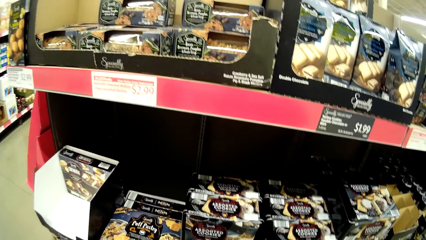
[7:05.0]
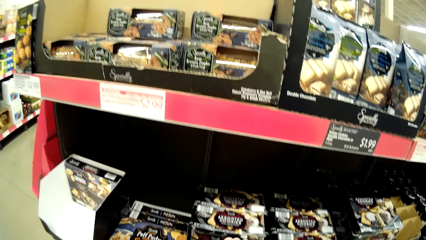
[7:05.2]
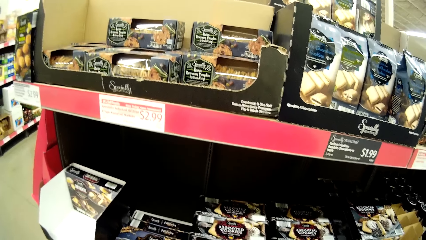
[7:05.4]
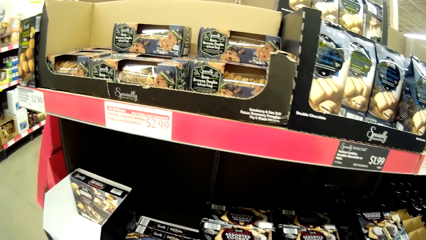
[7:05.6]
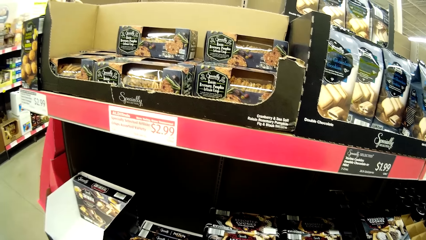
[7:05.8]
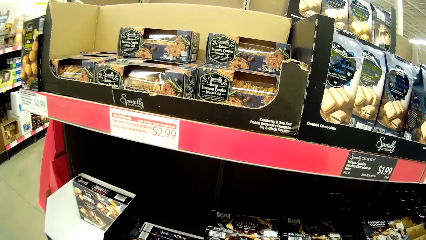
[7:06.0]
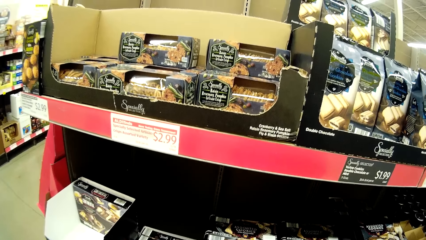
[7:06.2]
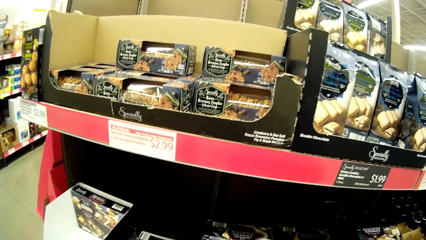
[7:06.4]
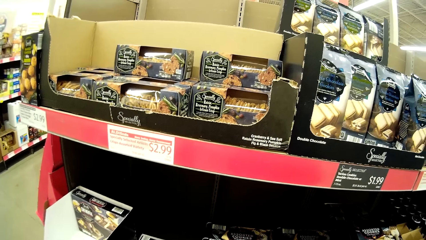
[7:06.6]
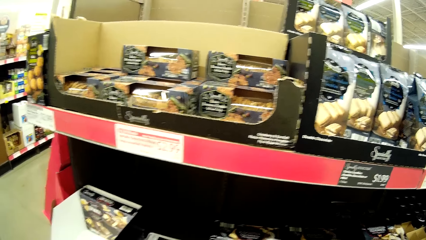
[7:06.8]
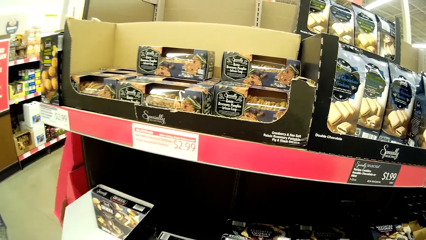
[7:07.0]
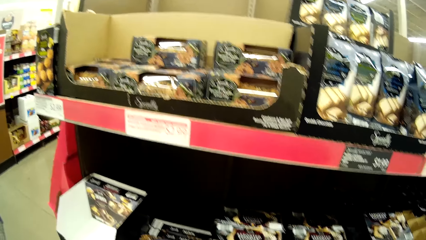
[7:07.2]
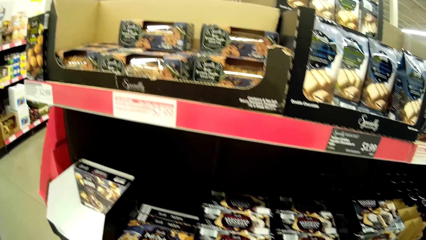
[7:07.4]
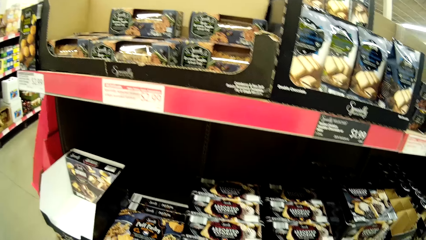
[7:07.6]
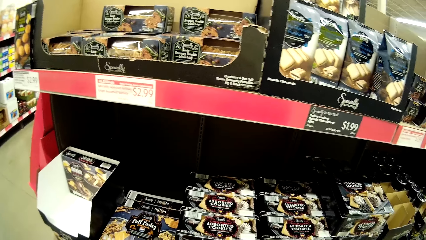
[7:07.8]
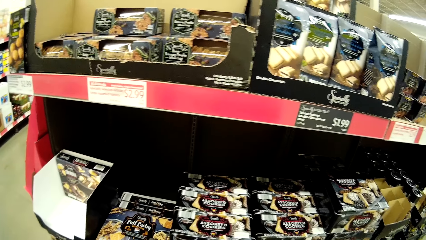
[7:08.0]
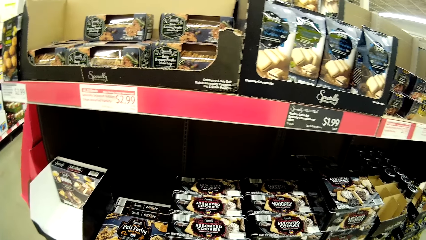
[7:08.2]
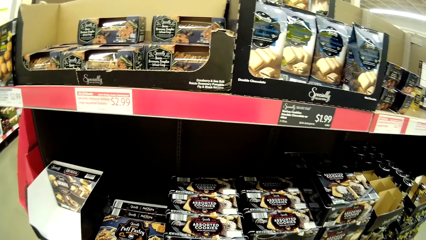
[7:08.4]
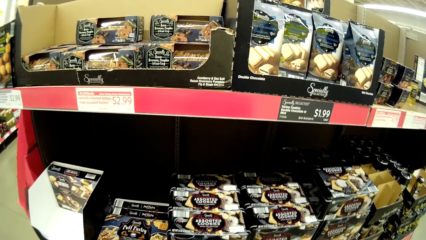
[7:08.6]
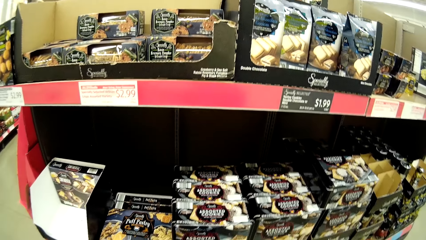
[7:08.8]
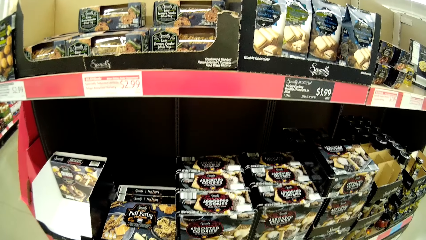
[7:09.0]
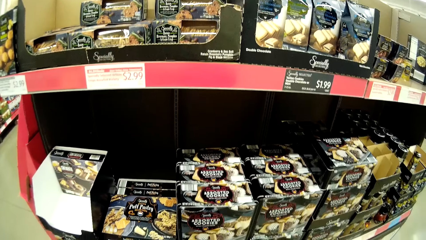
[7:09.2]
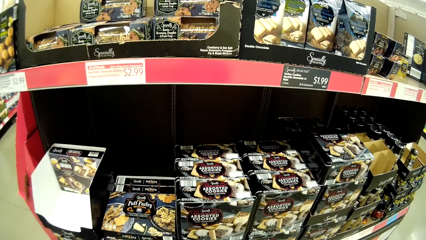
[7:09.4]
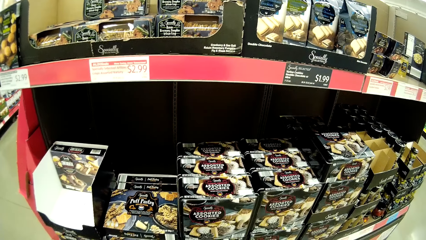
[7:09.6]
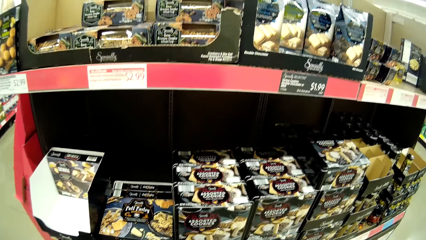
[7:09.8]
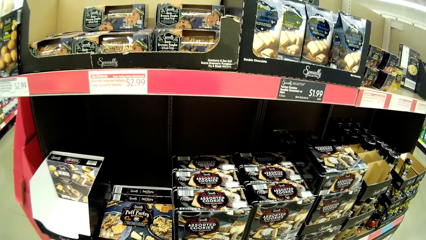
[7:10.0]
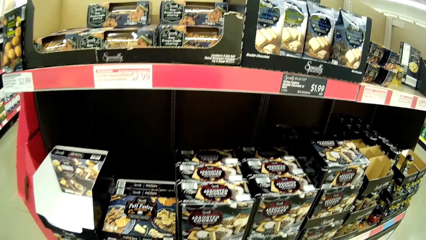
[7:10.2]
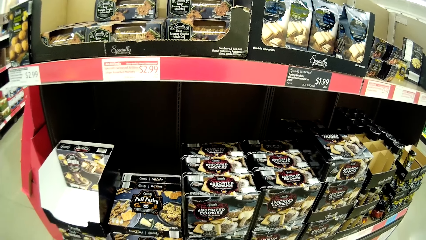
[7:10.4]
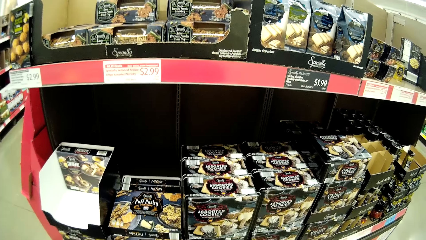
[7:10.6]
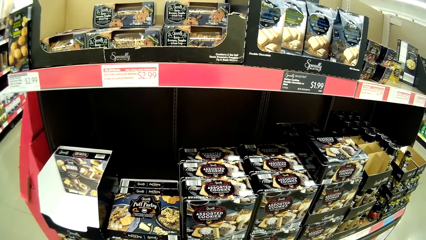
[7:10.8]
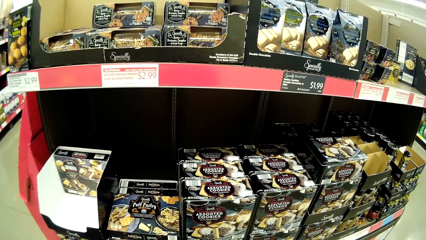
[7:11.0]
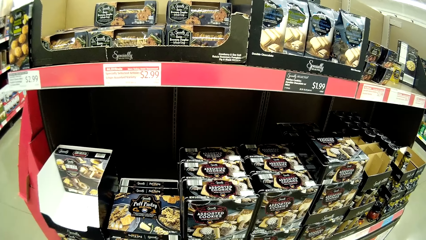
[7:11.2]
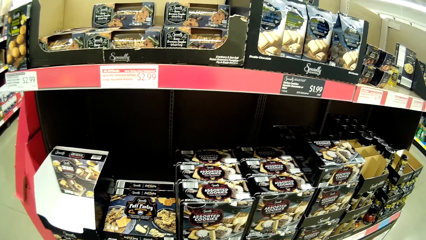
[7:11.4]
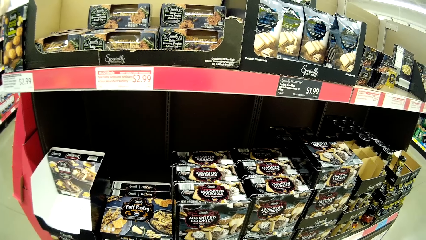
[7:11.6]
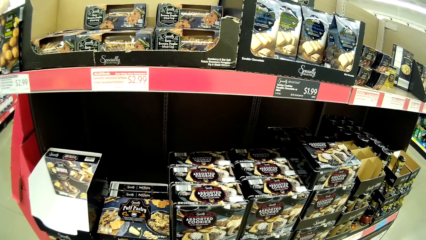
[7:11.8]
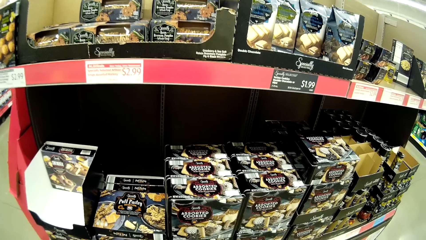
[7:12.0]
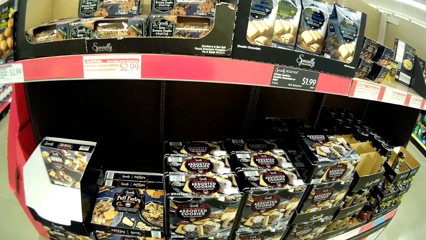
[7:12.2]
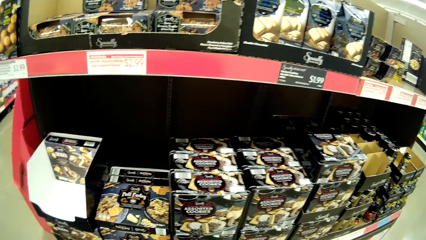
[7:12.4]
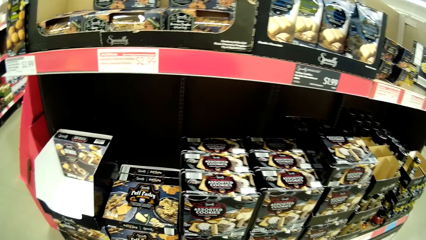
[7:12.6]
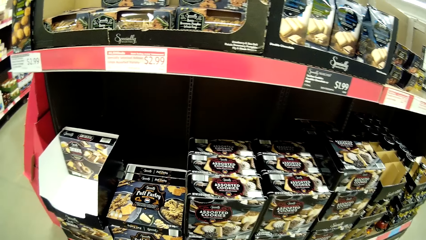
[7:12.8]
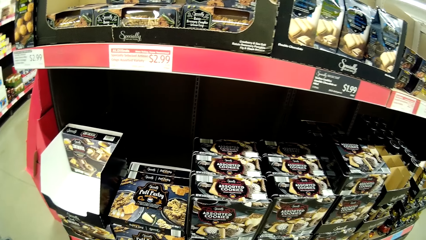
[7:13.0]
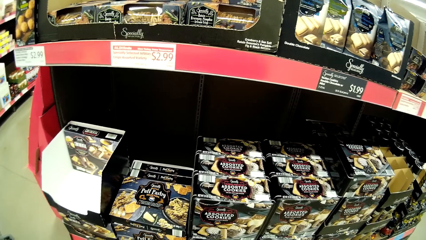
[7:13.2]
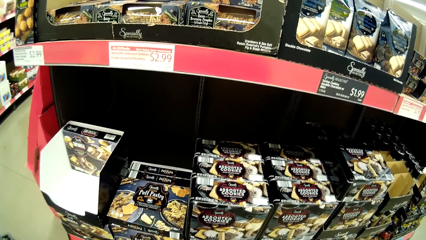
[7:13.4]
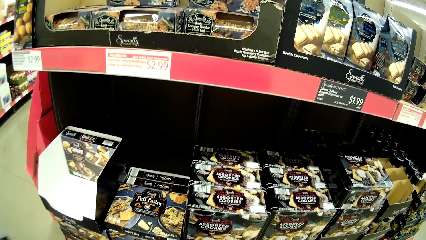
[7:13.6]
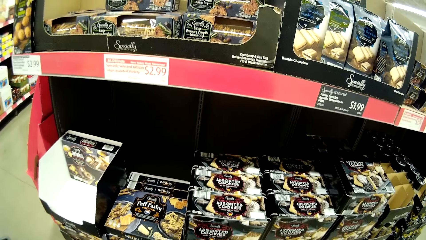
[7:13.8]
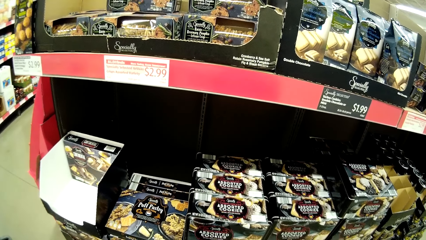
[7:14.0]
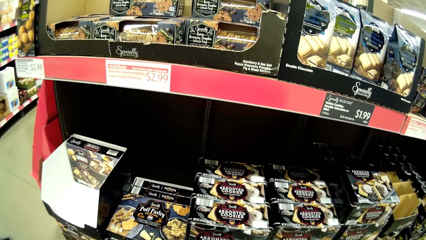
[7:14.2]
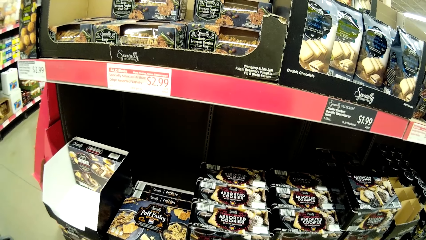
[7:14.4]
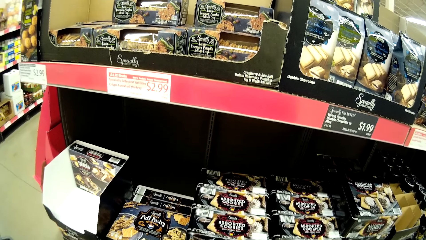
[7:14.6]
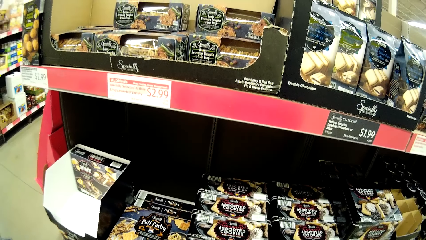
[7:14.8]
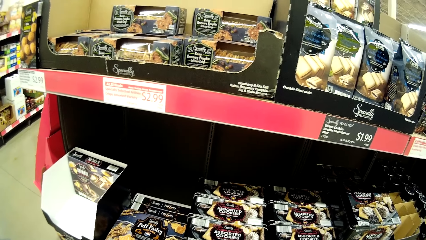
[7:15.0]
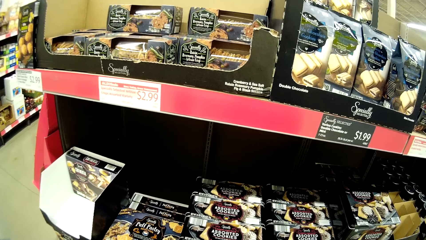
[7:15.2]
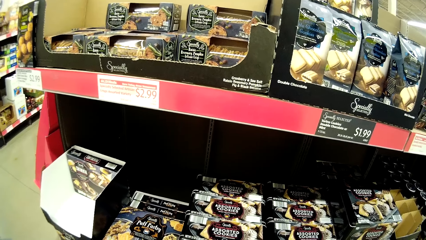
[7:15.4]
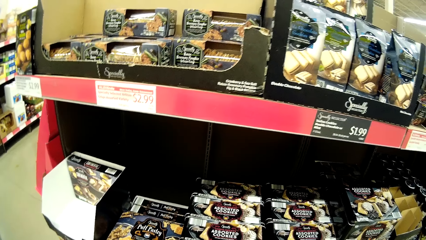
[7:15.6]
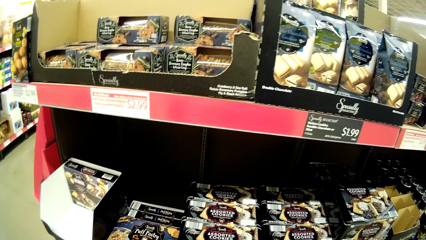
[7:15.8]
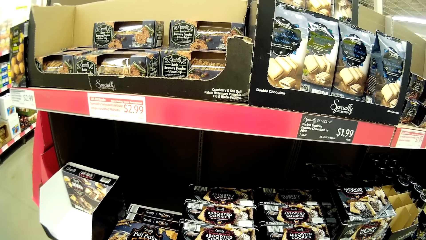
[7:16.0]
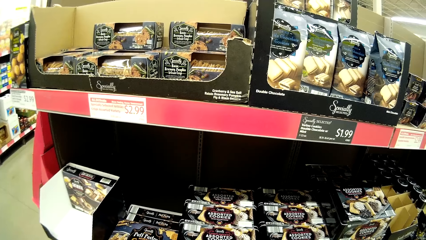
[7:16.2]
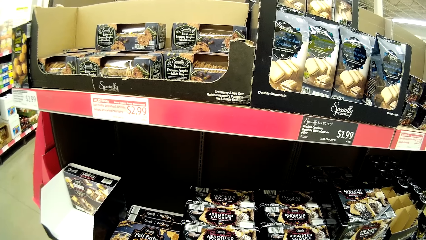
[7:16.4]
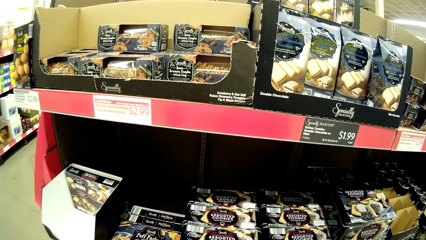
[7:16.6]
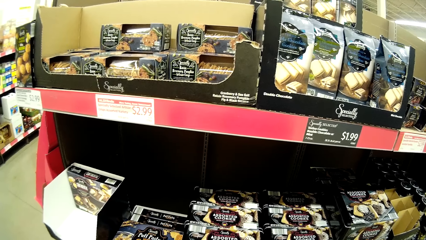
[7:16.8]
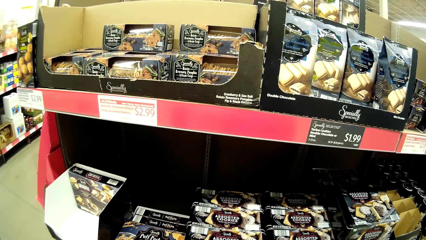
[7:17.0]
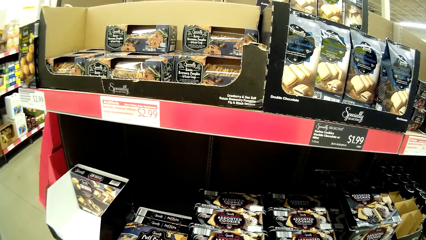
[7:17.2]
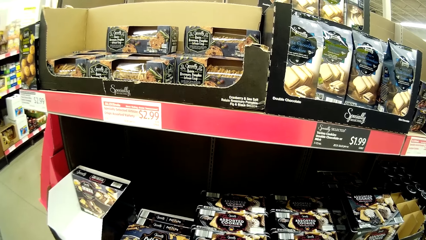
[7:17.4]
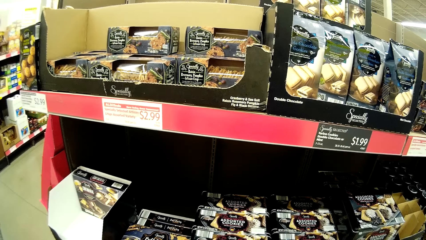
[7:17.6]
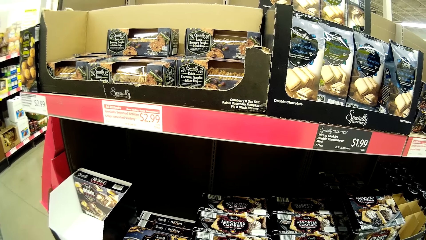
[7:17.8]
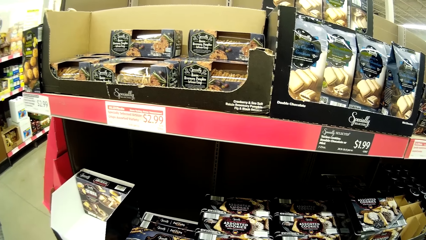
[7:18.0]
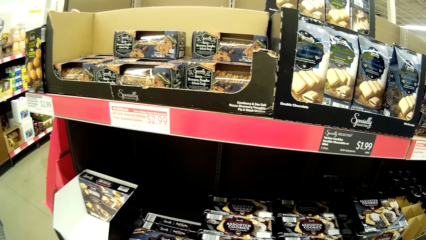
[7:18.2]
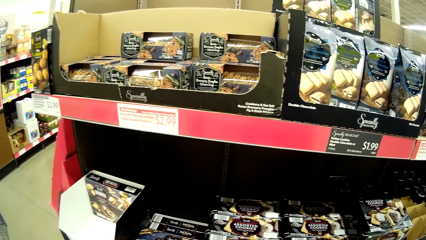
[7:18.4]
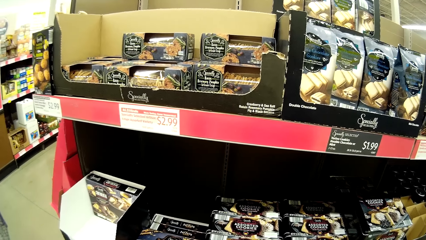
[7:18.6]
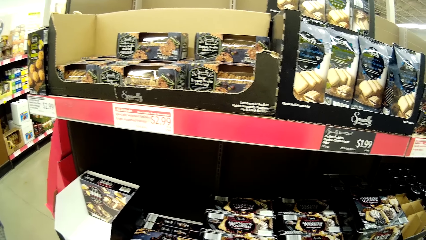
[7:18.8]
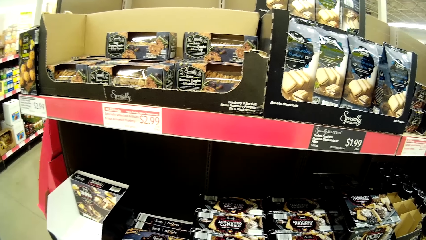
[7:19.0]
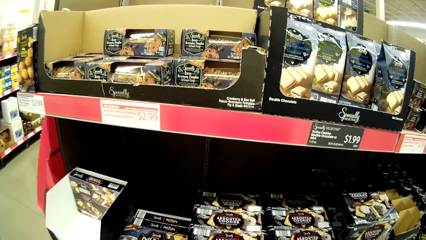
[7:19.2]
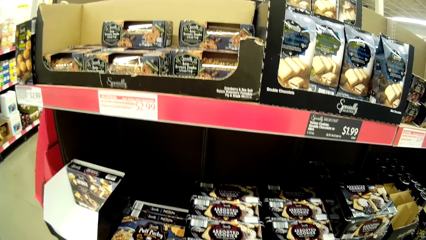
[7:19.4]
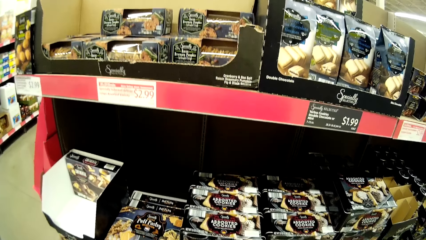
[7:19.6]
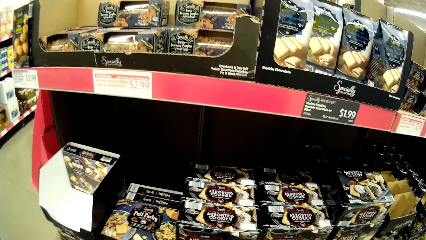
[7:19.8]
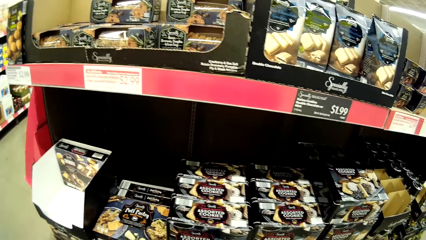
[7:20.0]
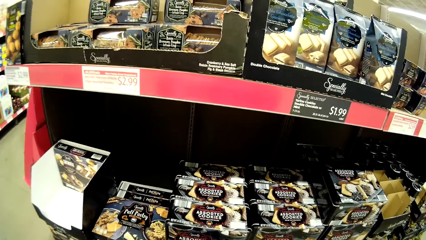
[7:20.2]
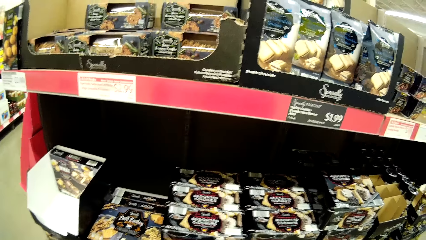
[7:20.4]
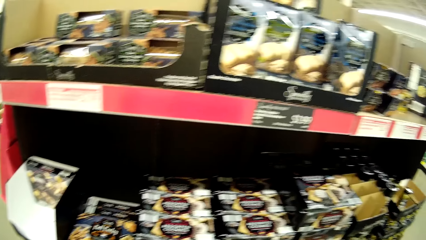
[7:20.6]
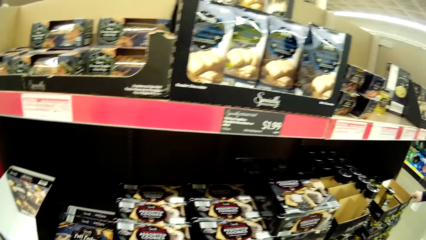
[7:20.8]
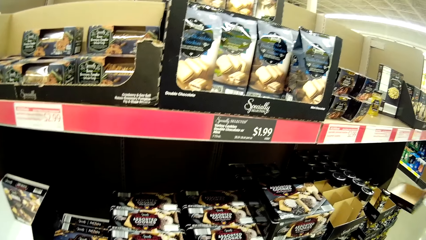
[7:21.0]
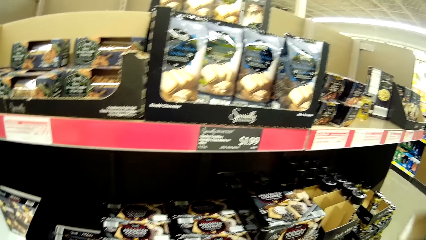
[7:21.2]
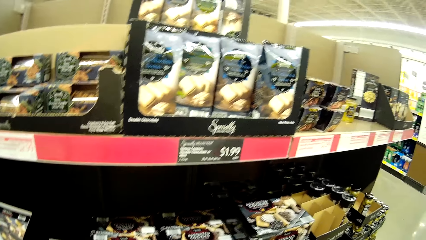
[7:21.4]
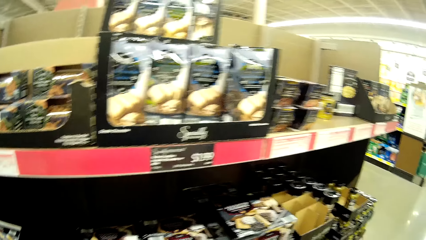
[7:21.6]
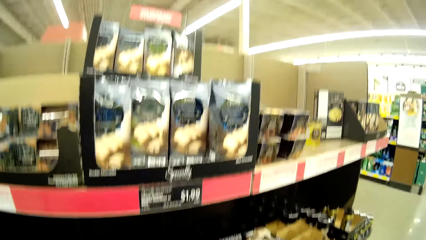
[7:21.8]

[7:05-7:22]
The camera wearer looks around. They look around again.
